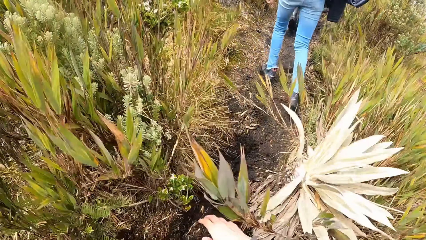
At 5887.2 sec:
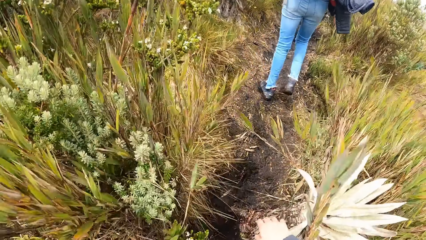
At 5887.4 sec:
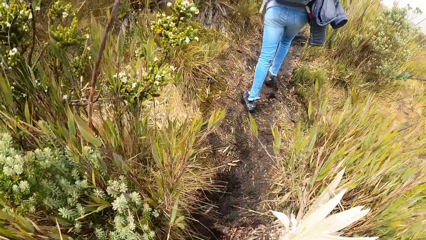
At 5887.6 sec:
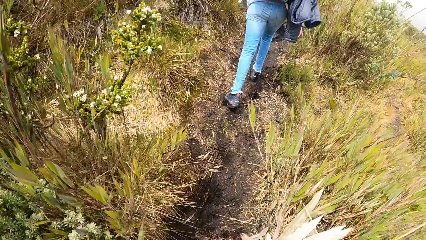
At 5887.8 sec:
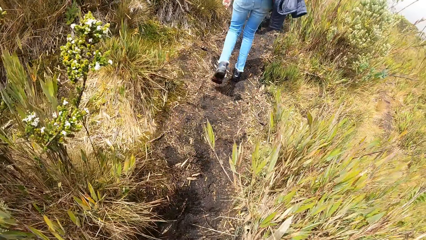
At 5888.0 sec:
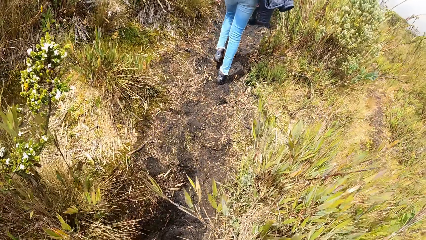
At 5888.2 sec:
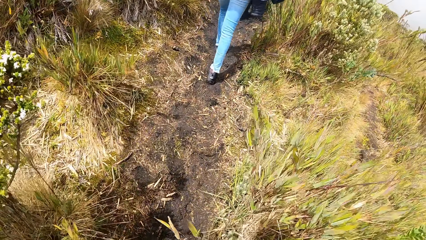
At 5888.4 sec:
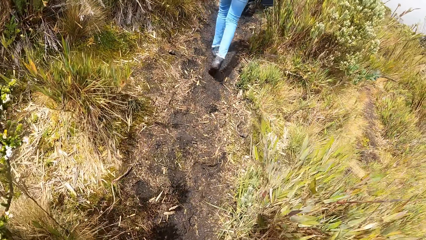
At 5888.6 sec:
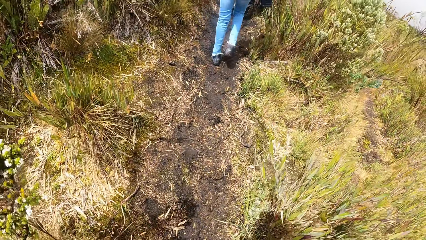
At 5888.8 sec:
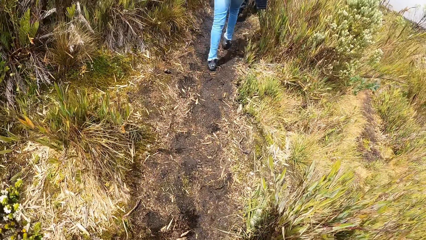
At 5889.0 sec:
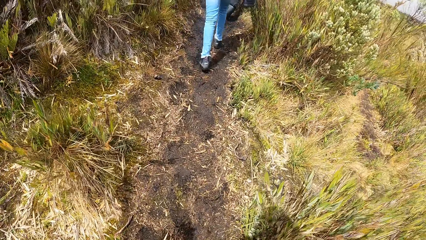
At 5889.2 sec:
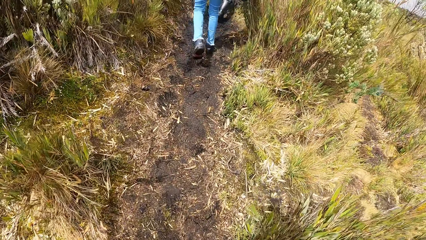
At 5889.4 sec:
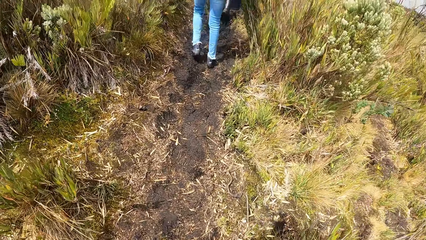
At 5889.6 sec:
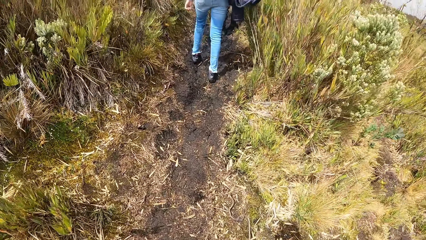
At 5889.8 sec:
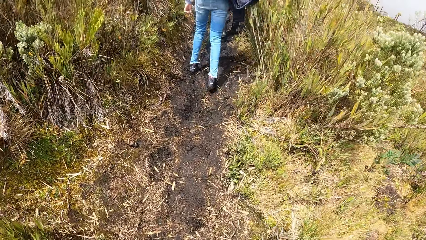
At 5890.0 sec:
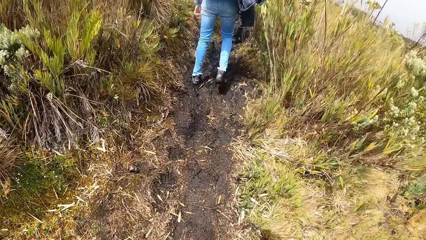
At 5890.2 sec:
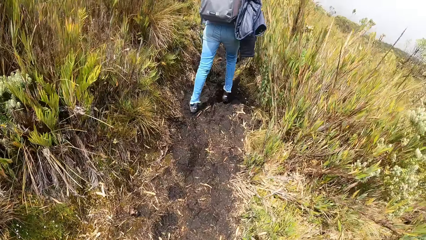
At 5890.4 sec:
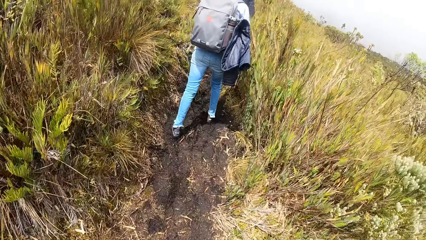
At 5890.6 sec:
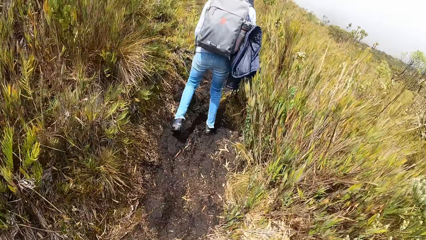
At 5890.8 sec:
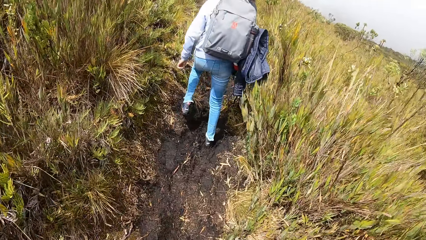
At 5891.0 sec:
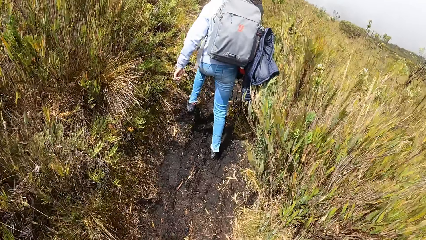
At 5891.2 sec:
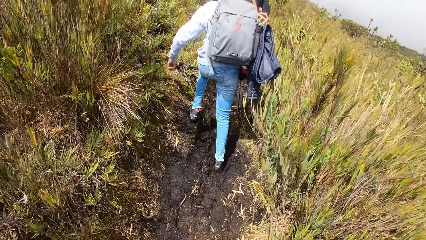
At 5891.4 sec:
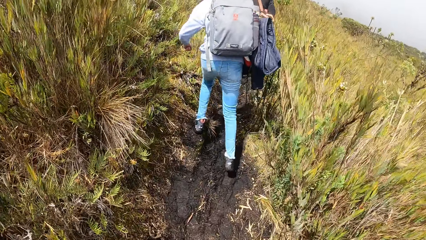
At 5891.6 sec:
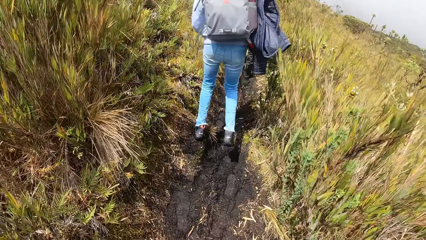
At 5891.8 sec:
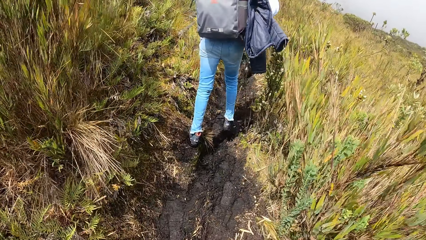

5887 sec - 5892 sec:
The camera wearer moves the hand.

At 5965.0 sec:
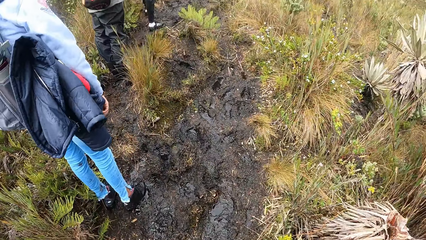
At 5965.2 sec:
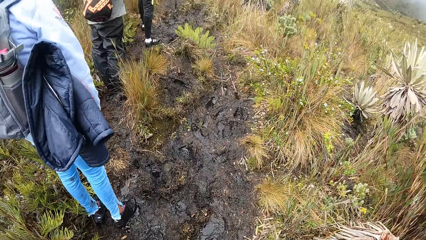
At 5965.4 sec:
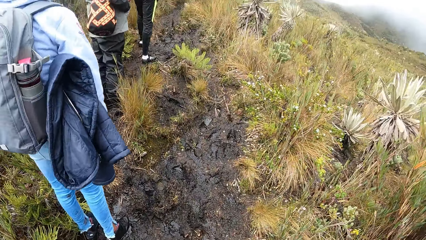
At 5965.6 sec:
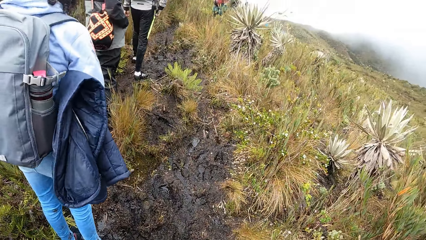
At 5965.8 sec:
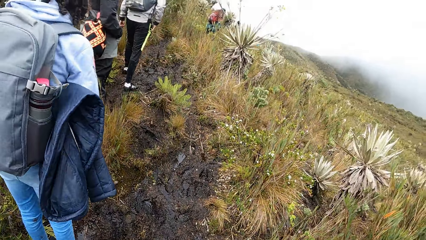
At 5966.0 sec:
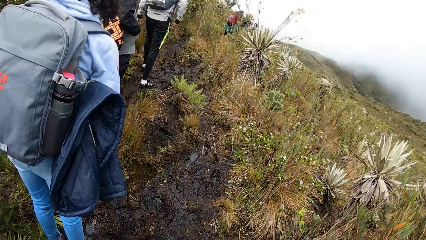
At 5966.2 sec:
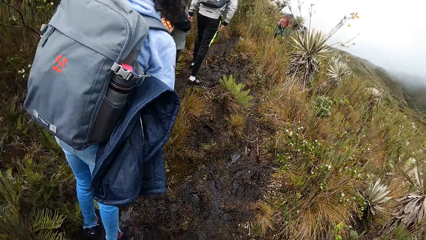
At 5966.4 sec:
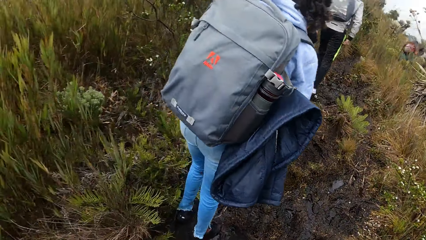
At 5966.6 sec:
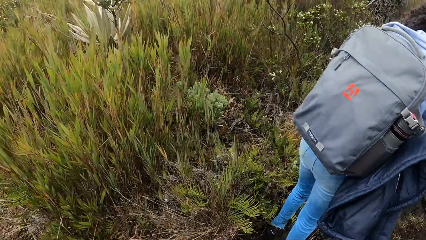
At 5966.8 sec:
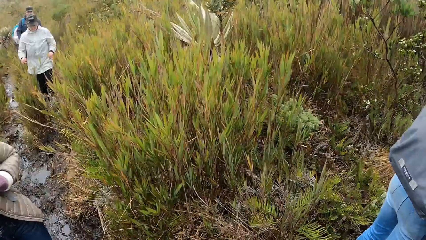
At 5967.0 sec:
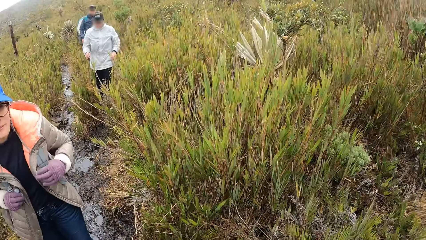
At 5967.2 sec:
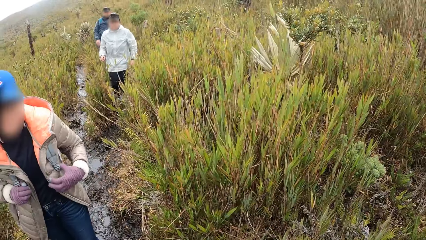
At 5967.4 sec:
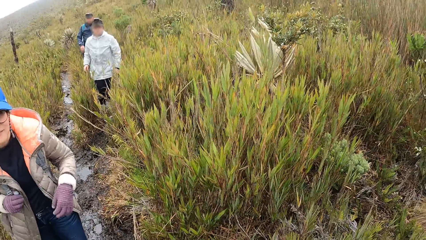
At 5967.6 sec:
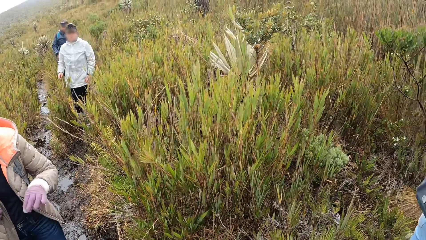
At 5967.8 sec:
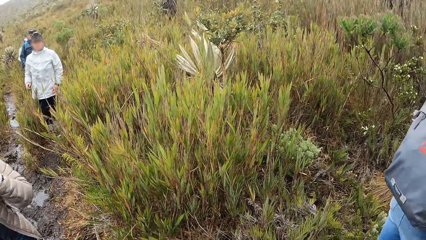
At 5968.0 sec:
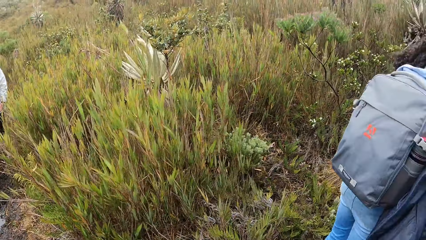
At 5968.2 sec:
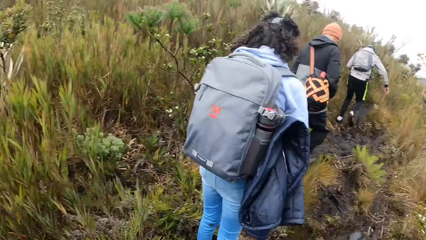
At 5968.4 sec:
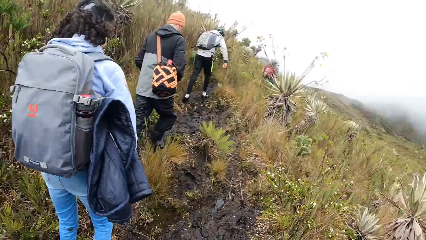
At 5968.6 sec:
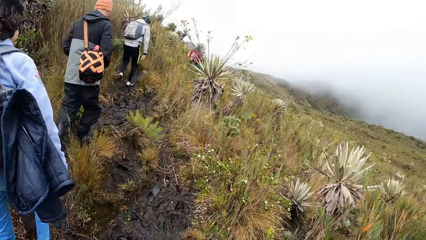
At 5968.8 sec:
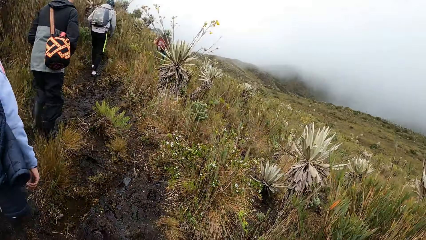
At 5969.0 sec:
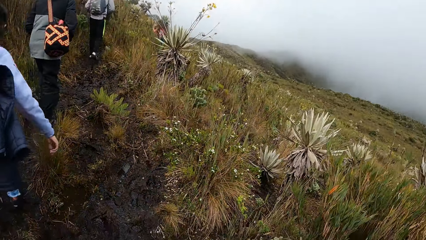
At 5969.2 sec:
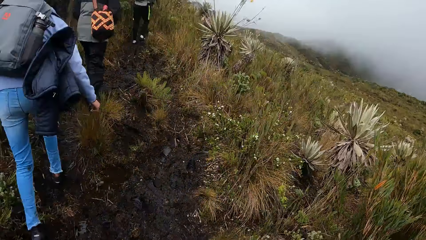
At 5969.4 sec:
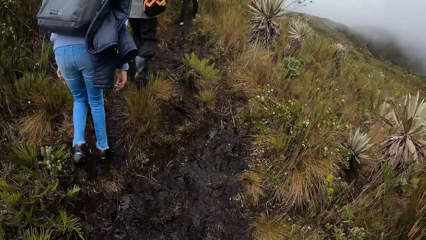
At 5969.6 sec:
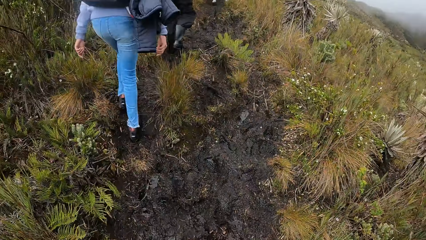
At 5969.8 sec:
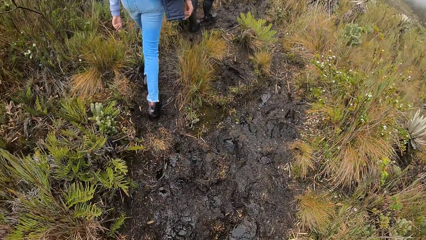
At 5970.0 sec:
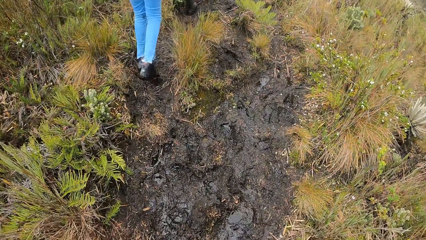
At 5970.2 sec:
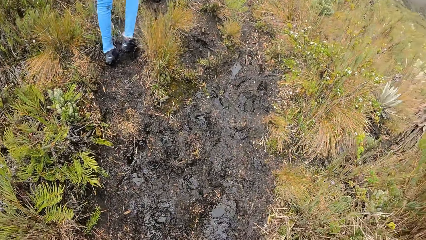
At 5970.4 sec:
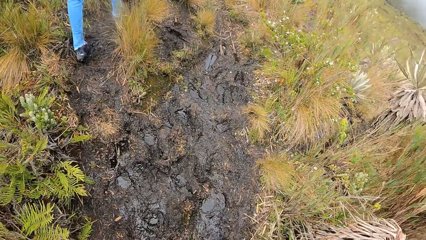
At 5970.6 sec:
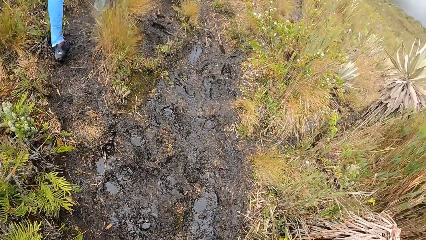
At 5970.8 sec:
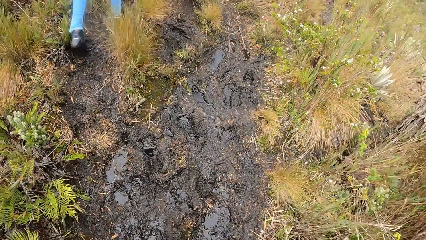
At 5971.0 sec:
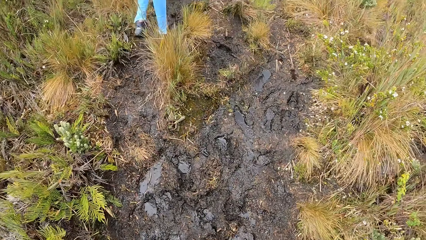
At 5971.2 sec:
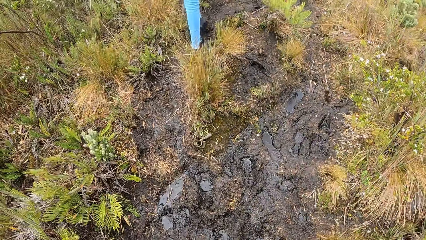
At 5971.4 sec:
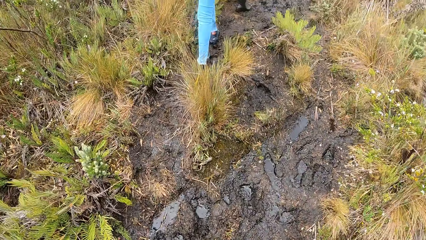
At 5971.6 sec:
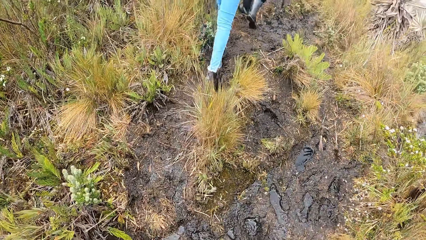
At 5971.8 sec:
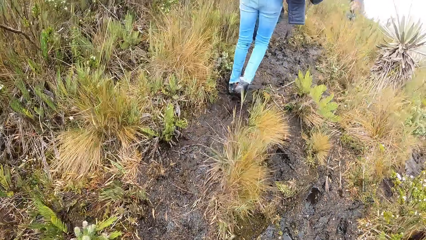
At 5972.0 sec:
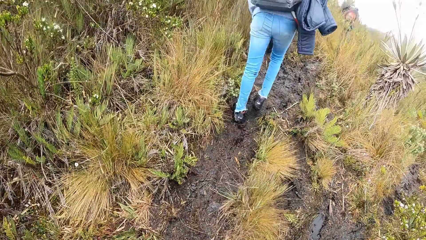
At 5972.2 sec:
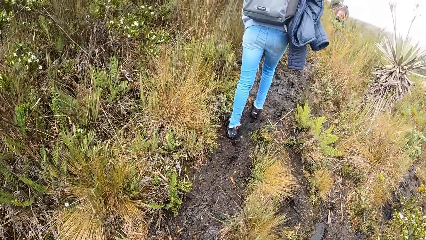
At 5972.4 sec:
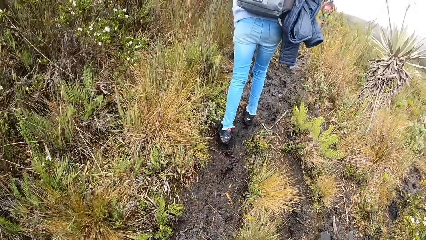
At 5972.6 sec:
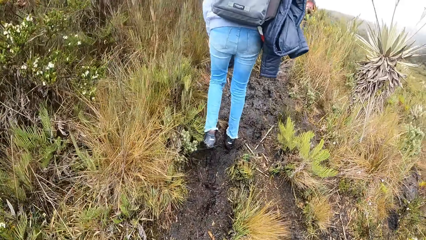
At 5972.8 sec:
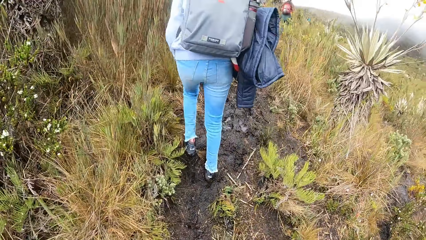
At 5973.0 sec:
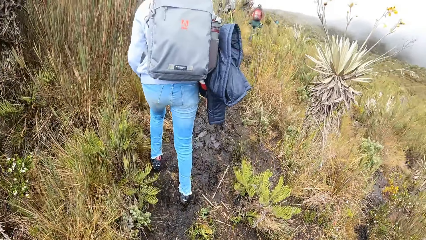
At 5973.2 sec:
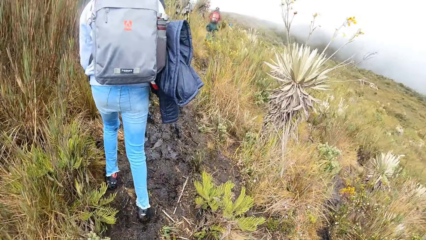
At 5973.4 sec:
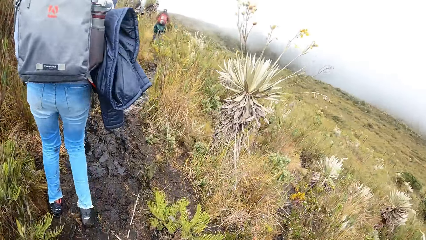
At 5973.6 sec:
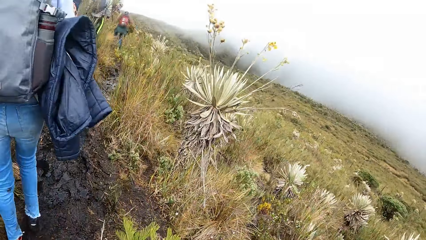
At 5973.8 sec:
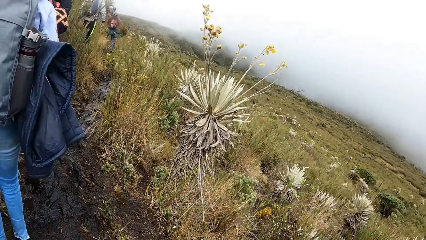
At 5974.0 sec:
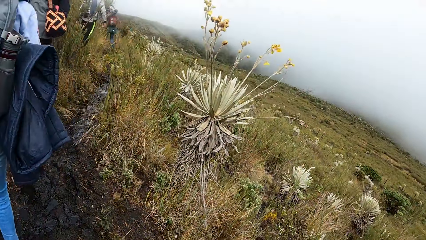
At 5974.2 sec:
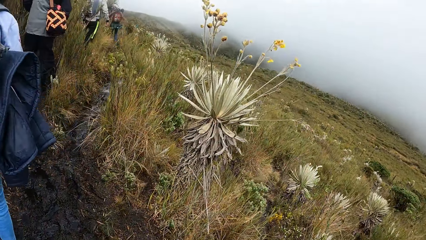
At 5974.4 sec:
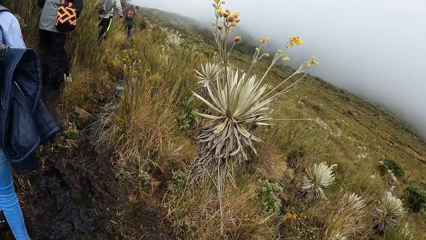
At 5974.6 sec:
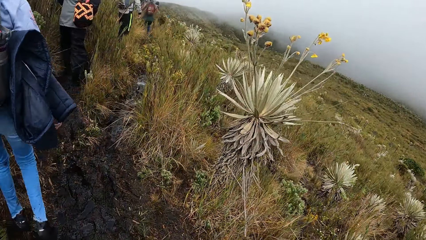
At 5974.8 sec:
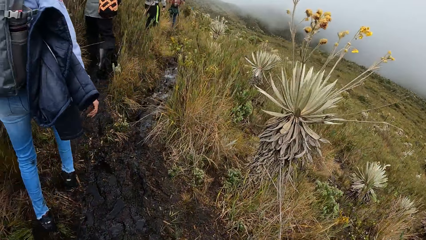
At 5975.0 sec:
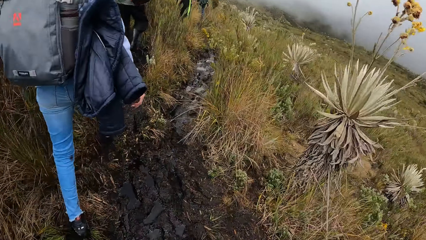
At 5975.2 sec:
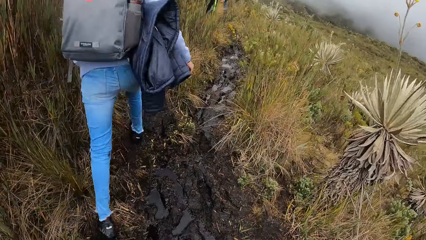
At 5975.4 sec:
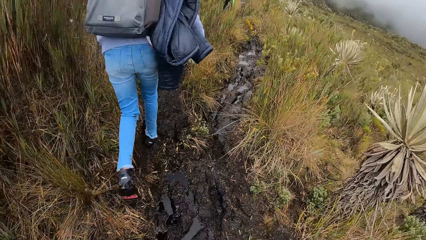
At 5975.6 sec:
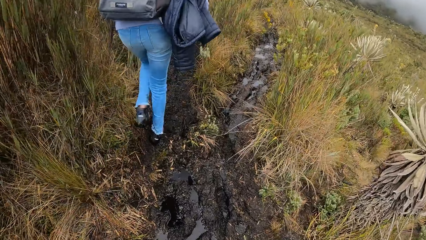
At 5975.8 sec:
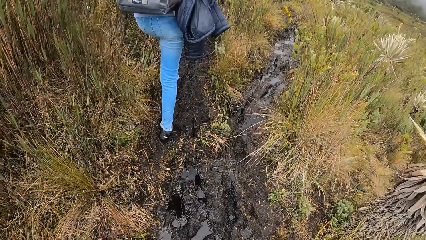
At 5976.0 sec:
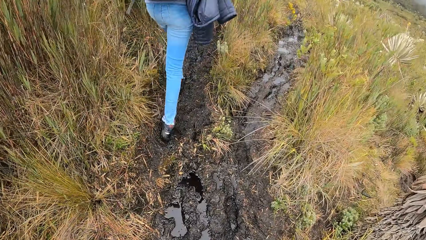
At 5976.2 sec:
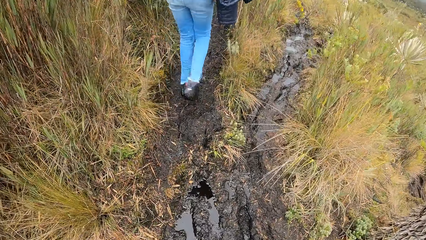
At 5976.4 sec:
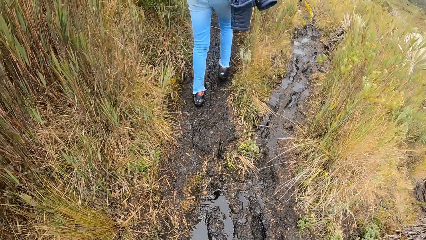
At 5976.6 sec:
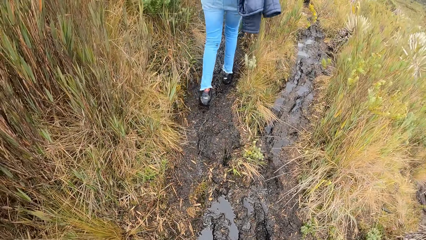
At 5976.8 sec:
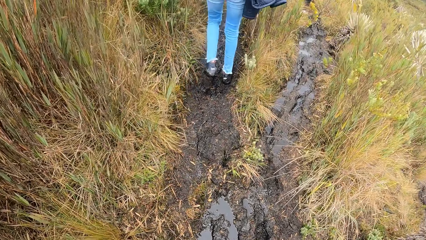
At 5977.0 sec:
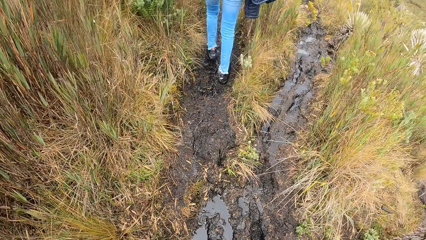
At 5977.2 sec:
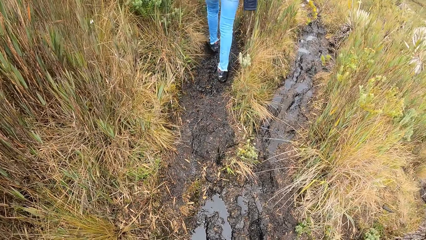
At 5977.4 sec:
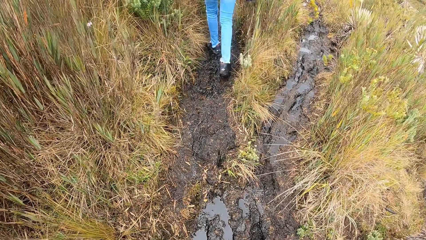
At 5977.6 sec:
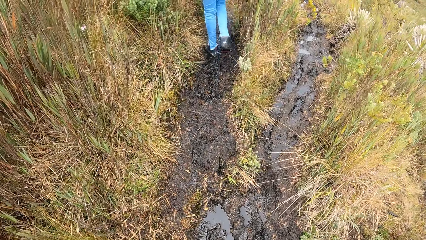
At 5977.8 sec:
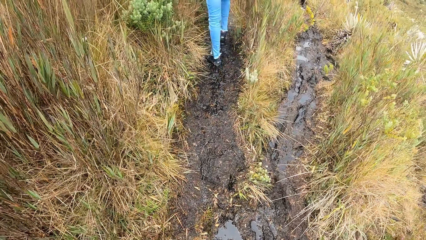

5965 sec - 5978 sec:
A woman takes her left hand off her bag strap. The camera wearer converses with a friend. They walk on the road.
